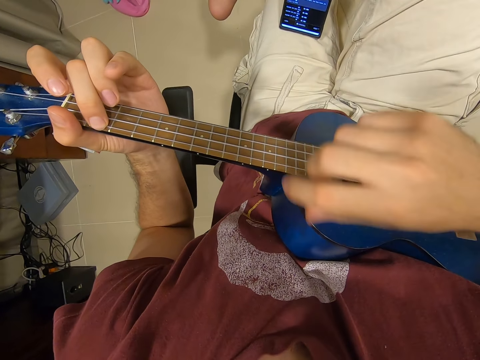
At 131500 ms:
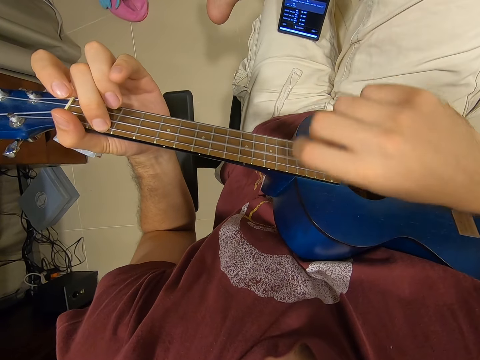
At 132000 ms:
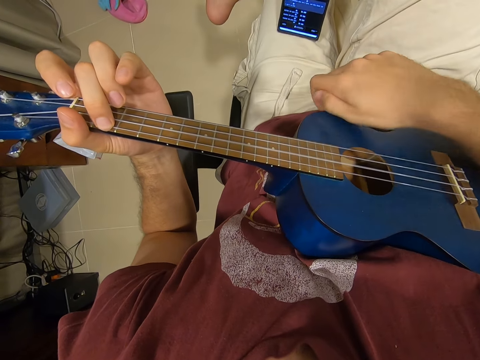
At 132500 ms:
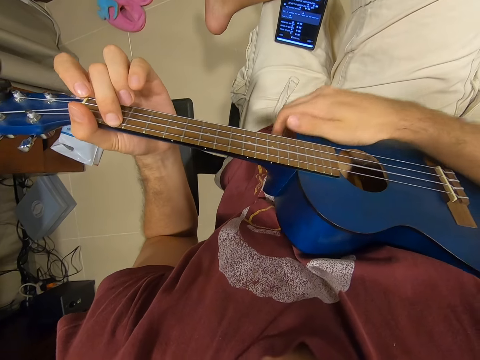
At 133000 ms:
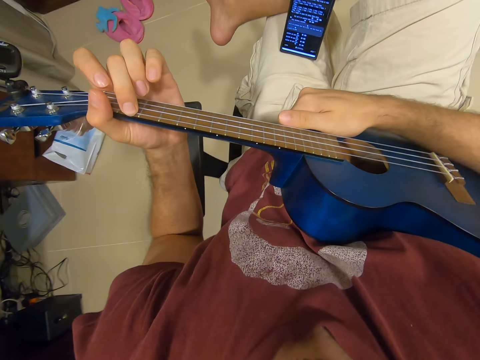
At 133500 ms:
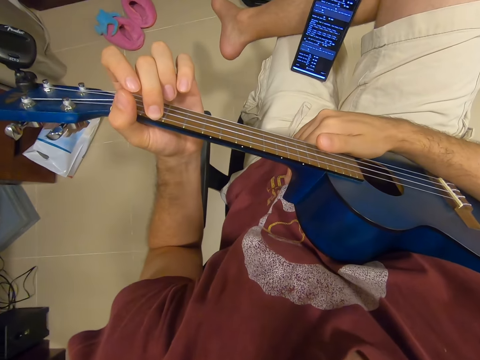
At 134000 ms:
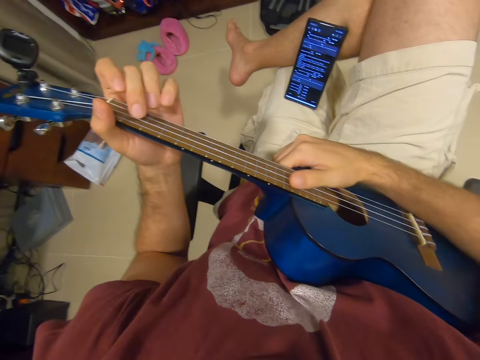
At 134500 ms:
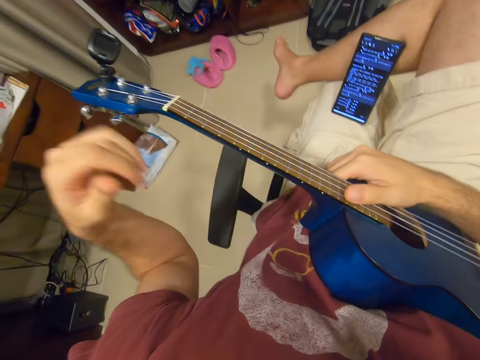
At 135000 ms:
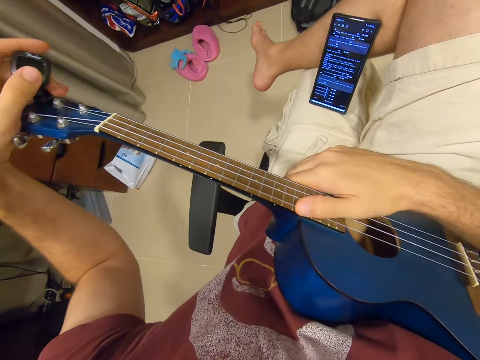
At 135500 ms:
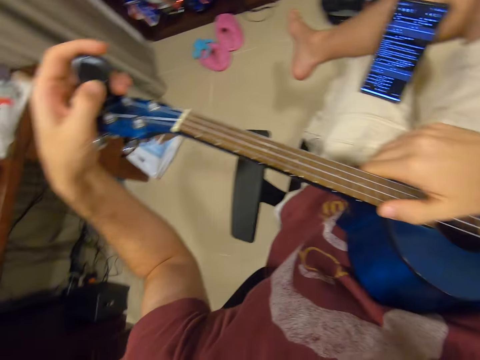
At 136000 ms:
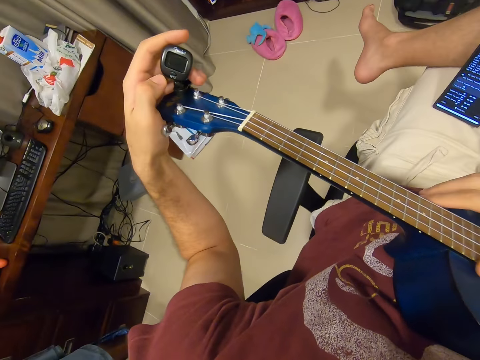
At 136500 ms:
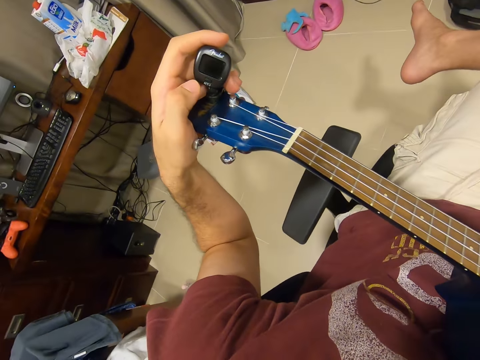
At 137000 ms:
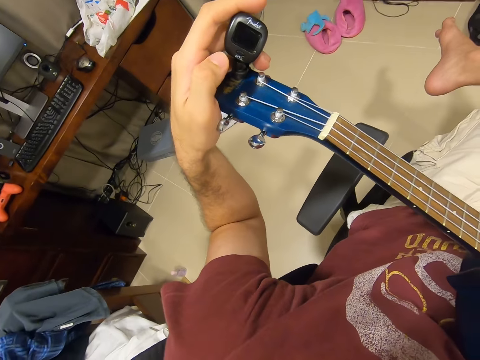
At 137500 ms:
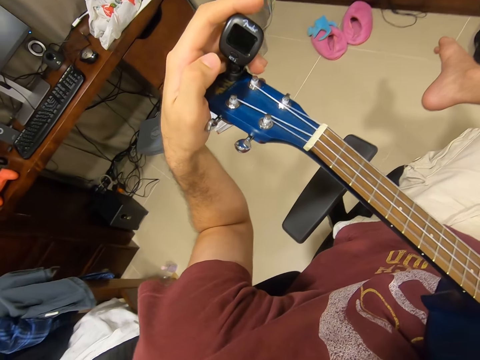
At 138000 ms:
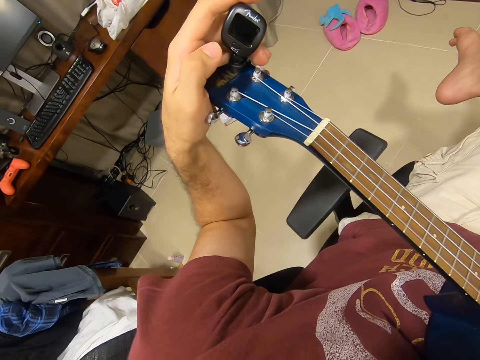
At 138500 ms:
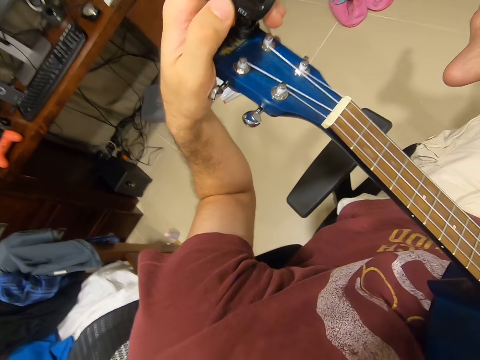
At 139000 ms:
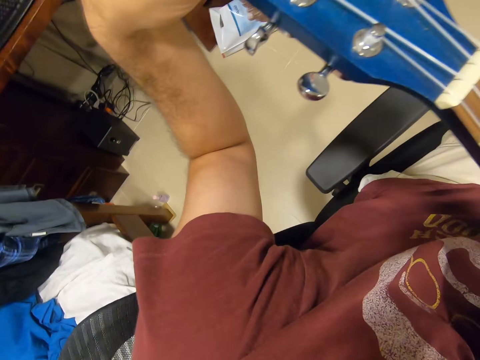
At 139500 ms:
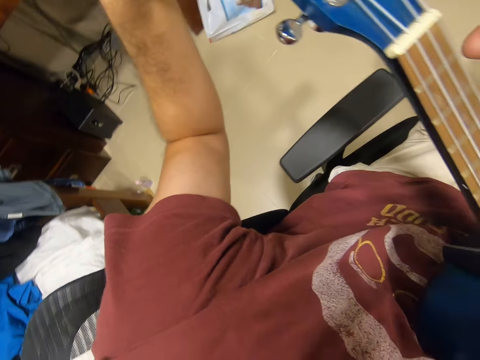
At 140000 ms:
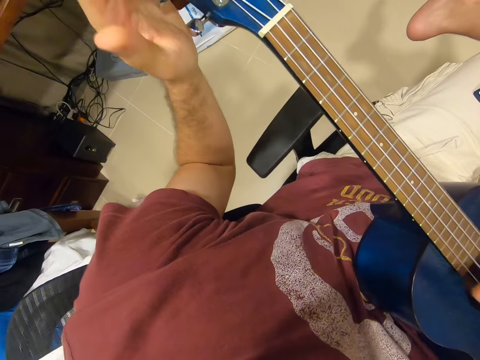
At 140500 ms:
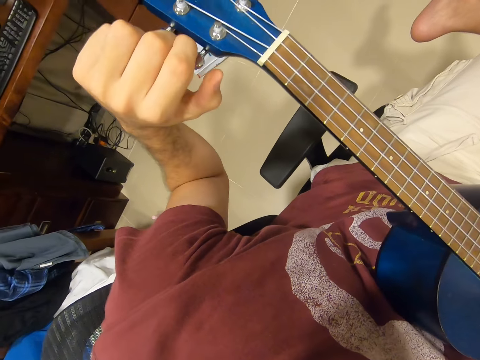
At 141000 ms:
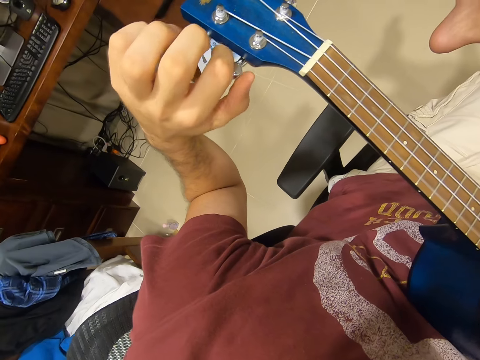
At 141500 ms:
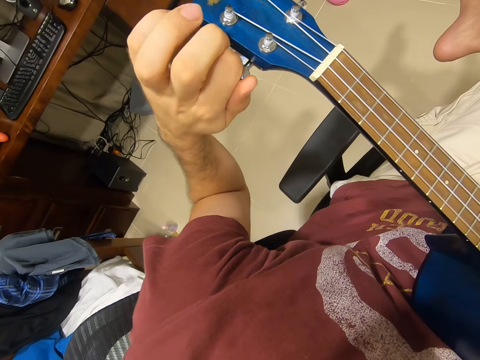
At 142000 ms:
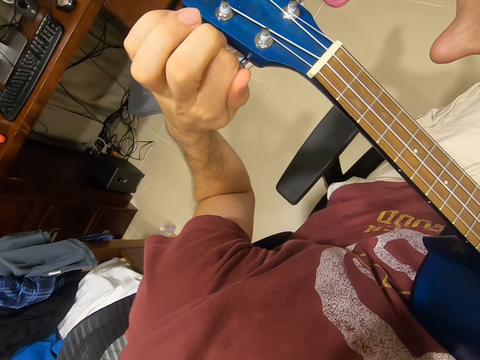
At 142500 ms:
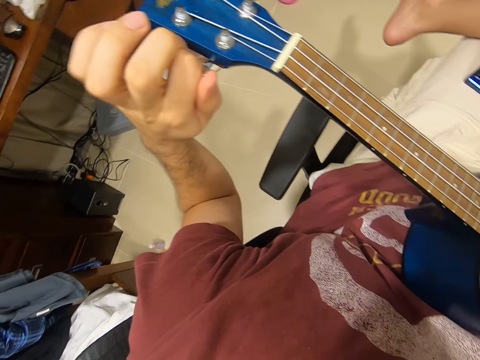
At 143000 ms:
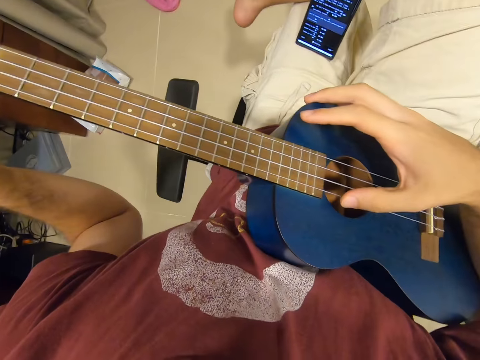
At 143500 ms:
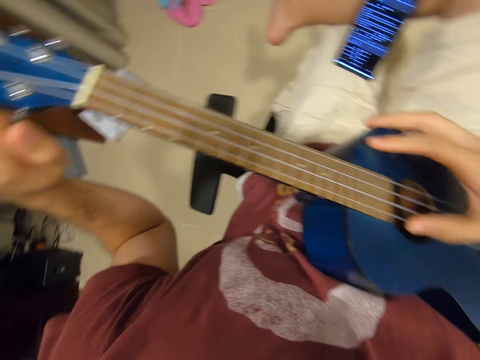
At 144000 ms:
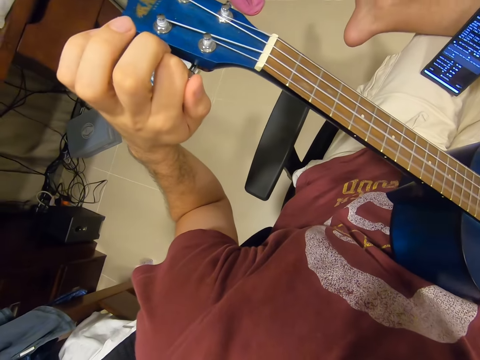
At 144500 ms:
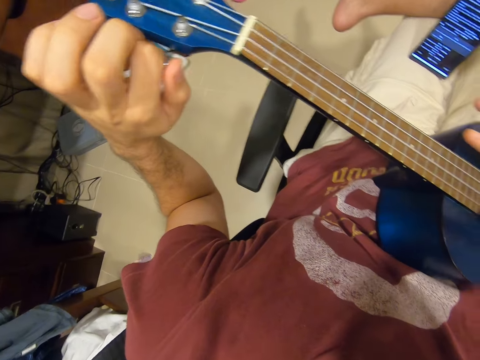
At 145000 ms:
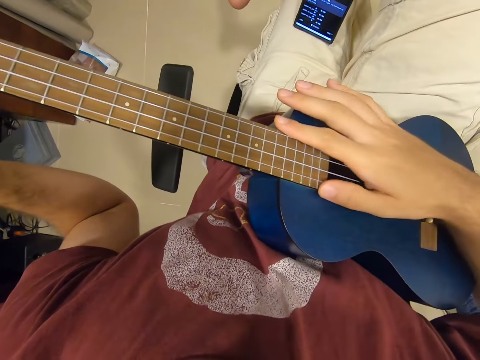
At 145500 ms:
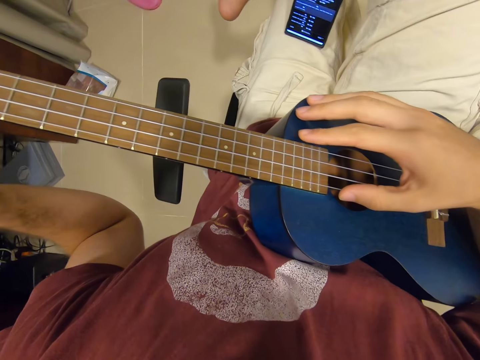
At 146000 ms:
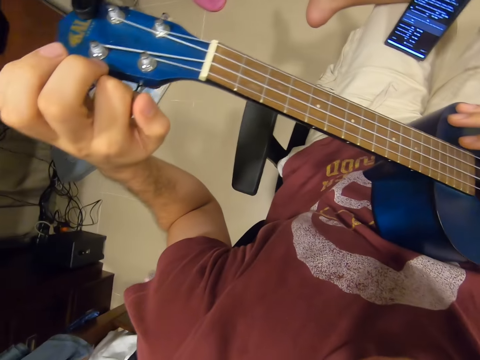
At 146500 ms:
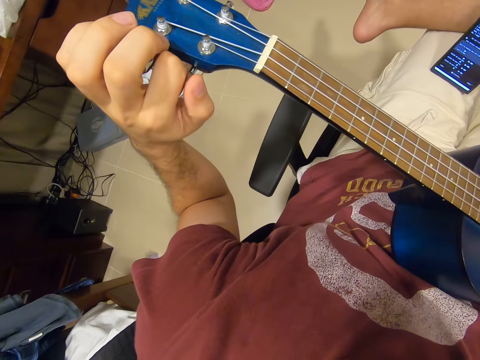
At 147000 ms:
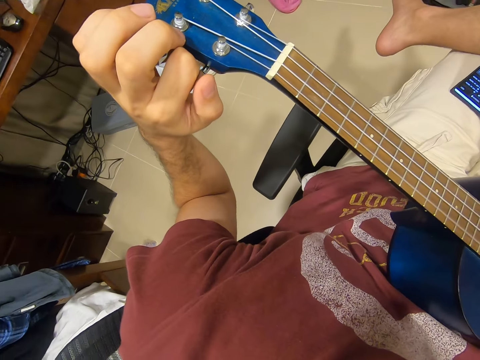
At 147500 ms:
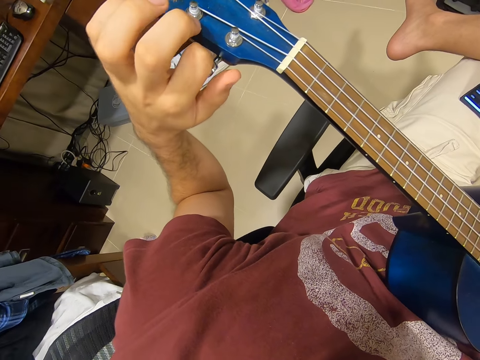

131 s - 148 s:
The camera wearer refers to the phone. He removes his left hand from the guitar. He tunes the guitar with his left hand. He touches something. He adjusts a tuning key. He strums the guitar with his right hand. He refers to the phone. He adjusts the tuning key. He refers to the phone.

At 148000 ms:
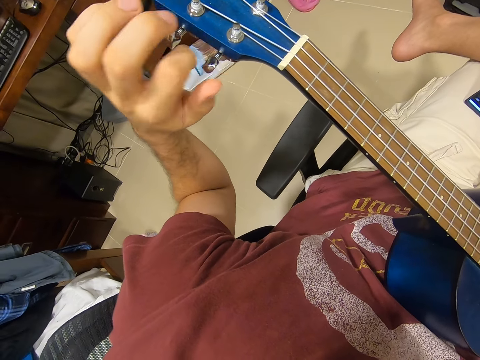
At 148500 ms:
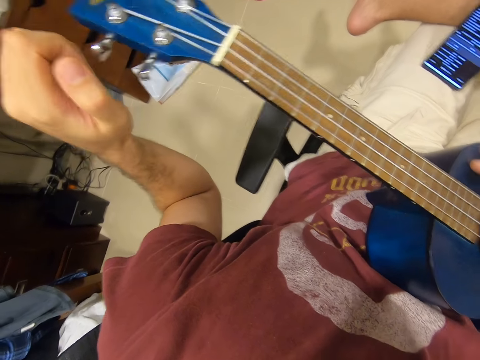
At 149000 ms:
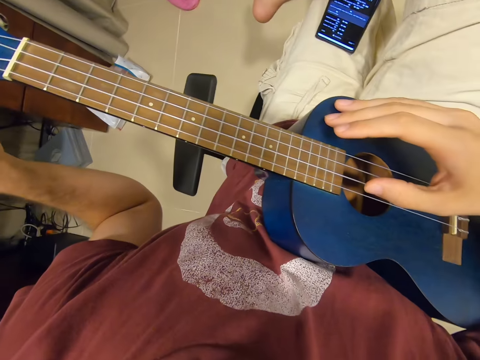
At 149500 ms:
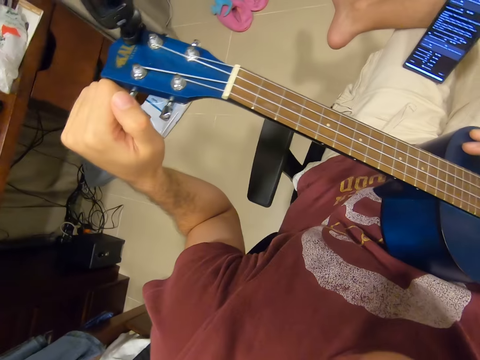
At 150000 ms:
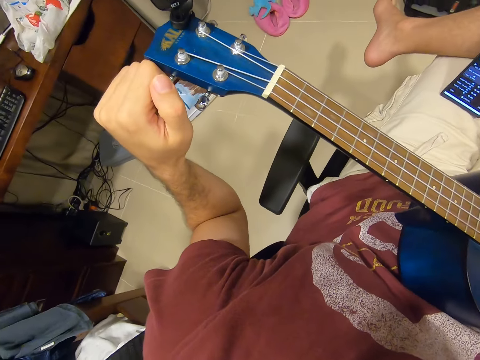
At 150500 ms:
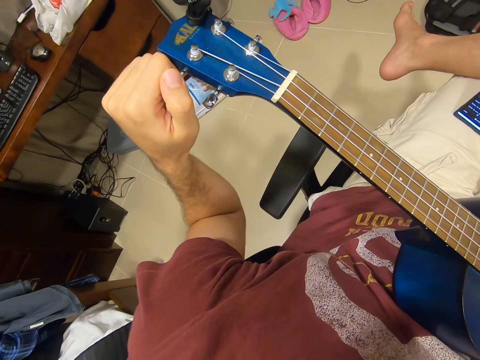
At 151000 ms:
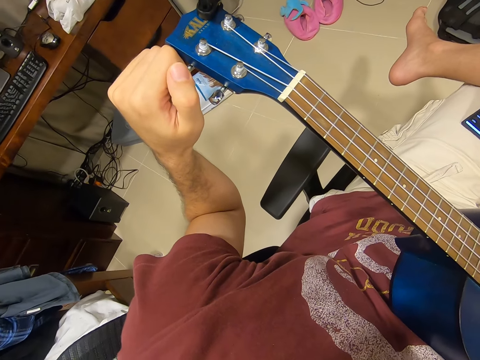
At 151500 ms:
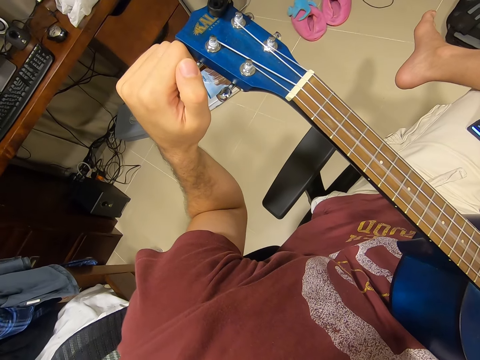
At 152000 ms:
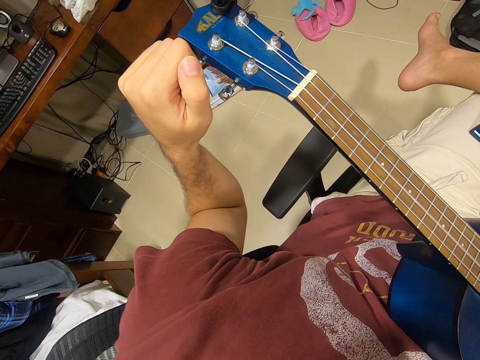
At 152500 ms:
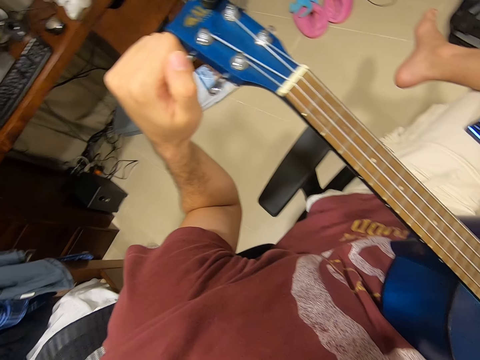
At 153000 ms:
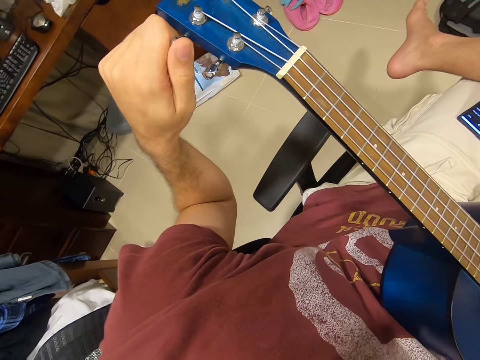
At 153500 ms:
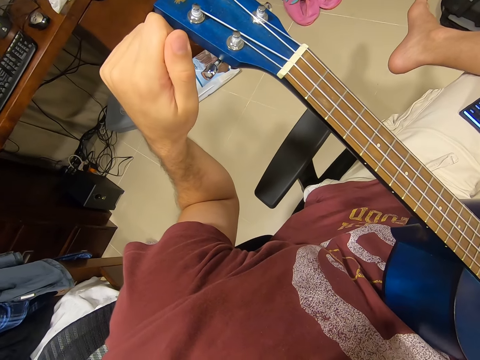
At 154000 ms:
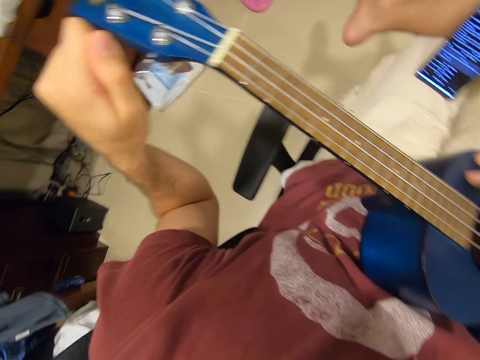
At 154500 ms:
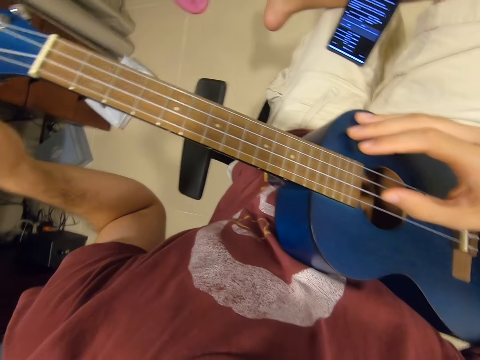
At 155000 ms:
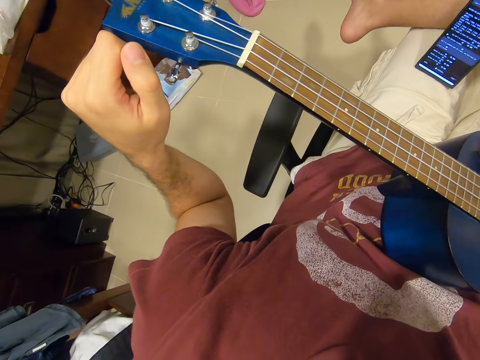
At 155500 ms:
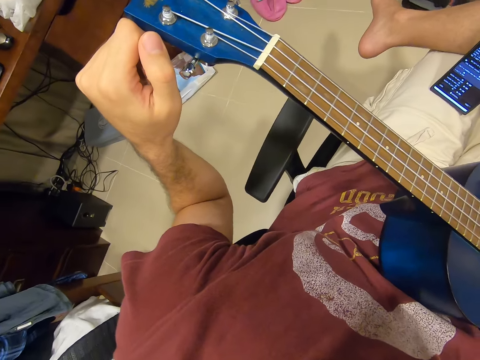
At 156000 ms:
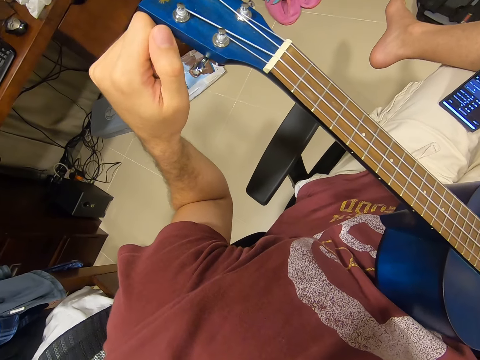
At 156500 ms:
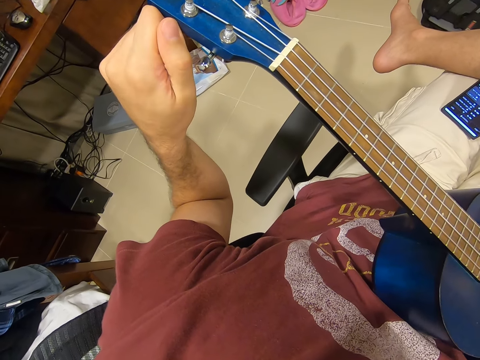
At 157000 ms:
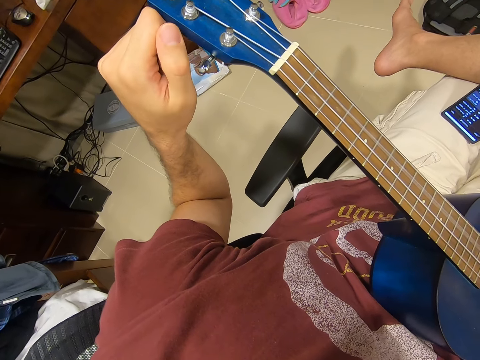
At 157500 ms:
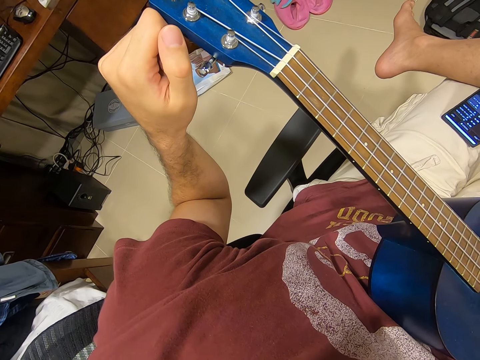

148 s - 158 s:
The camera wearer adjusts a tuning key. They refer to the phone. They adjust the tuning key. They refer to the phone. They adjust the tuning key.
